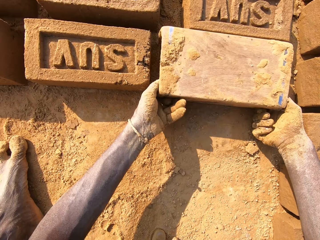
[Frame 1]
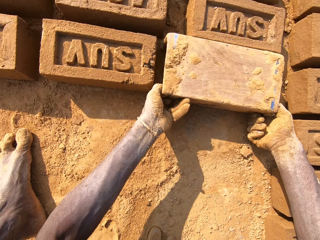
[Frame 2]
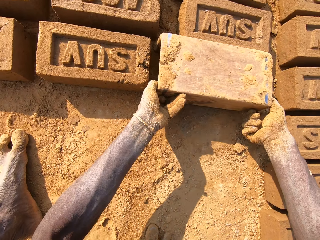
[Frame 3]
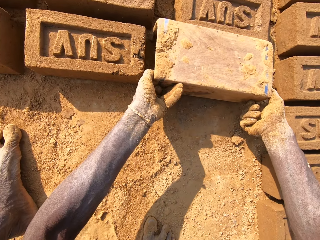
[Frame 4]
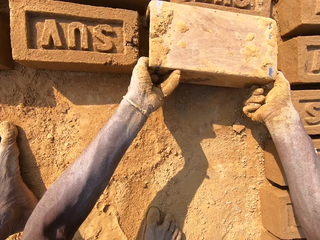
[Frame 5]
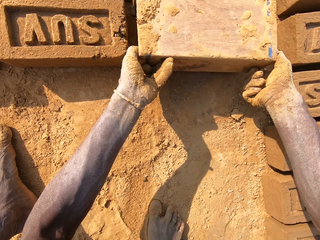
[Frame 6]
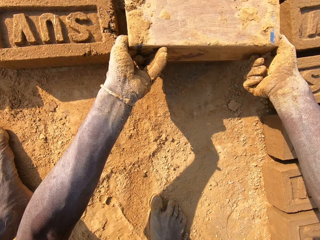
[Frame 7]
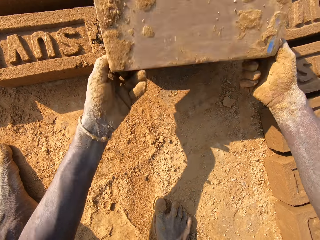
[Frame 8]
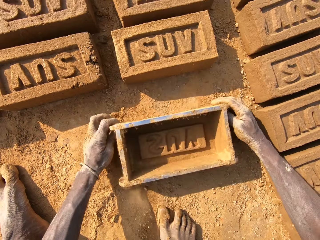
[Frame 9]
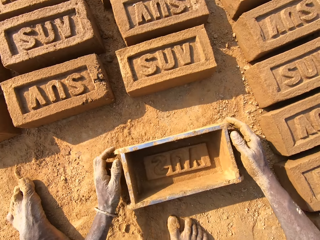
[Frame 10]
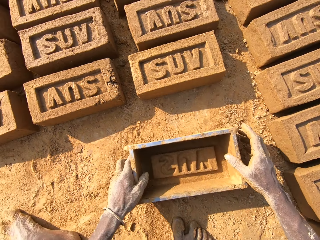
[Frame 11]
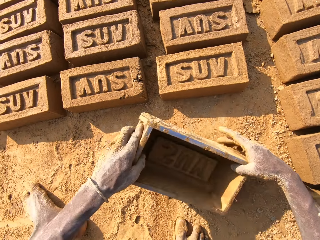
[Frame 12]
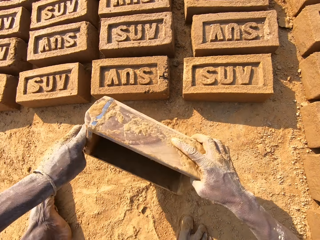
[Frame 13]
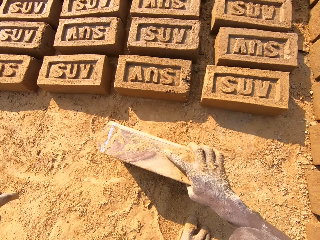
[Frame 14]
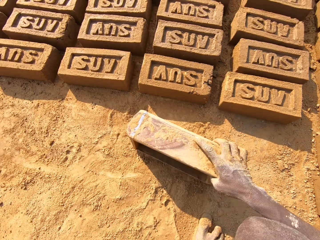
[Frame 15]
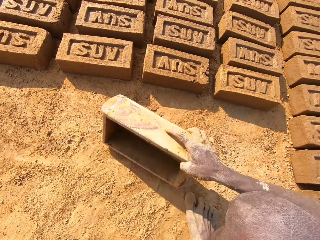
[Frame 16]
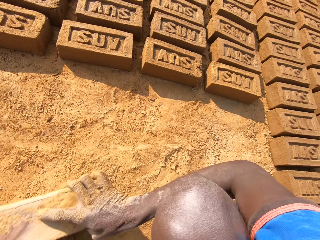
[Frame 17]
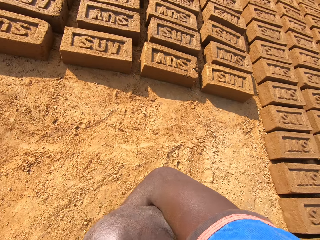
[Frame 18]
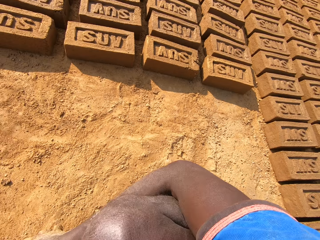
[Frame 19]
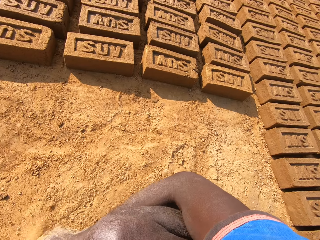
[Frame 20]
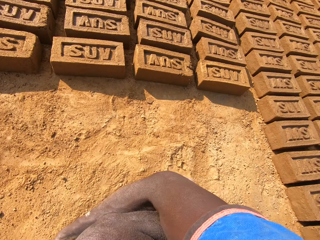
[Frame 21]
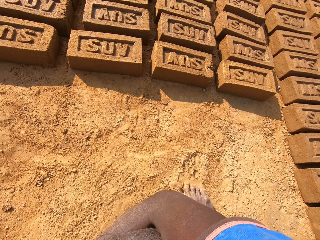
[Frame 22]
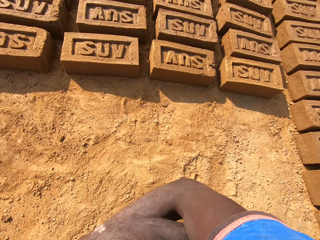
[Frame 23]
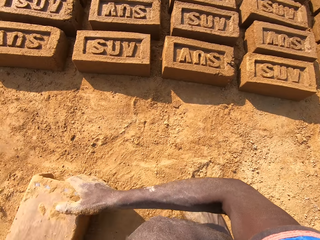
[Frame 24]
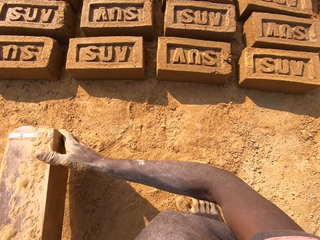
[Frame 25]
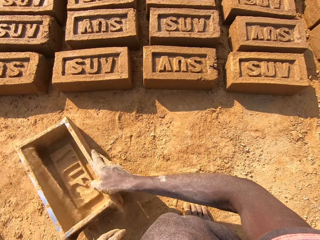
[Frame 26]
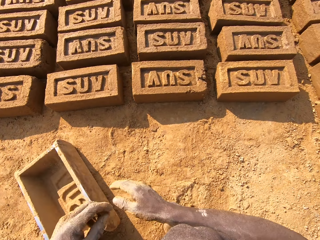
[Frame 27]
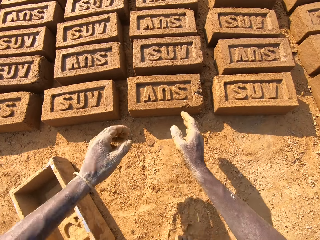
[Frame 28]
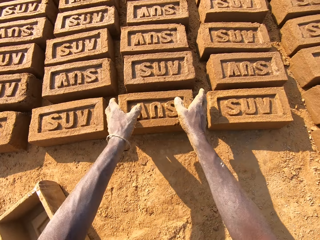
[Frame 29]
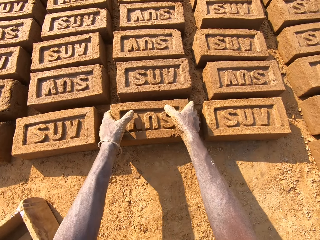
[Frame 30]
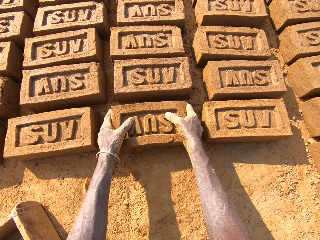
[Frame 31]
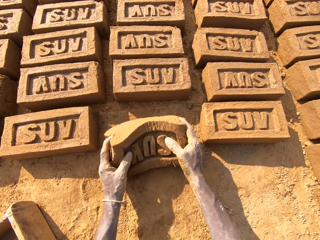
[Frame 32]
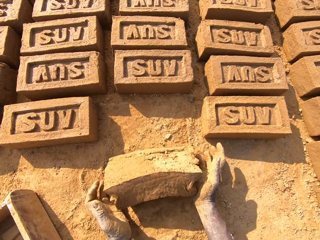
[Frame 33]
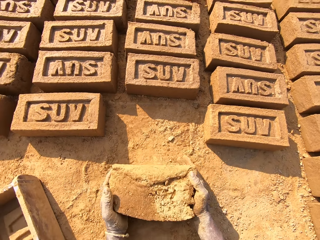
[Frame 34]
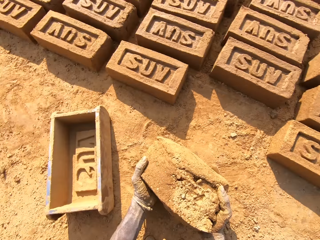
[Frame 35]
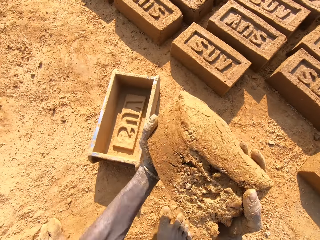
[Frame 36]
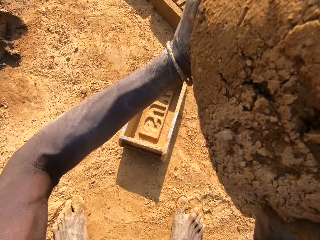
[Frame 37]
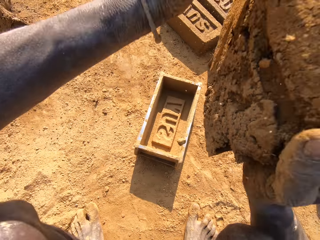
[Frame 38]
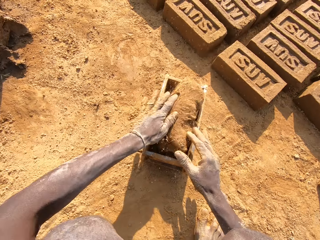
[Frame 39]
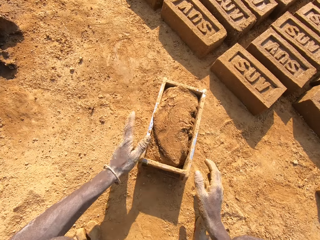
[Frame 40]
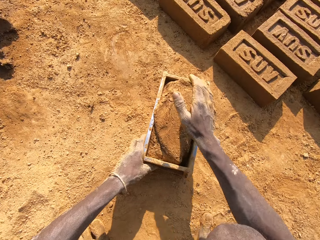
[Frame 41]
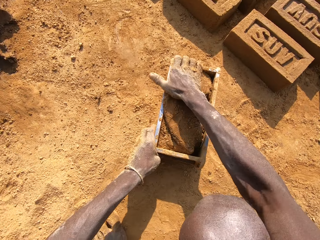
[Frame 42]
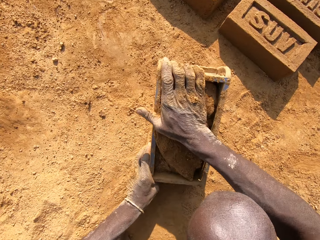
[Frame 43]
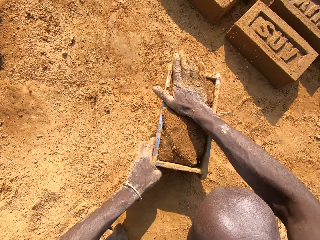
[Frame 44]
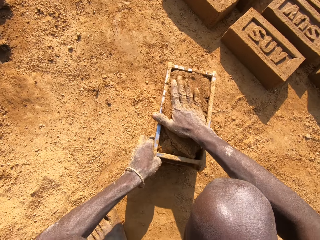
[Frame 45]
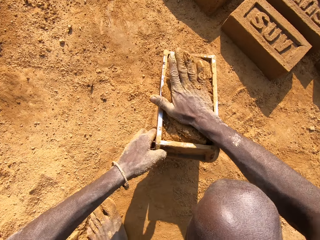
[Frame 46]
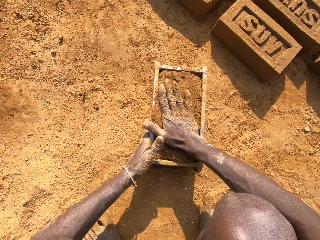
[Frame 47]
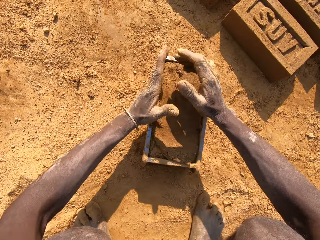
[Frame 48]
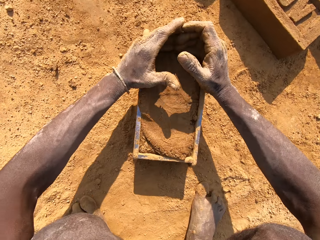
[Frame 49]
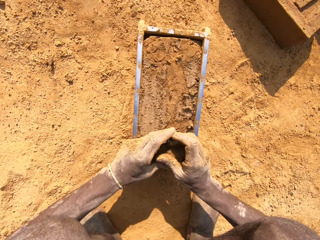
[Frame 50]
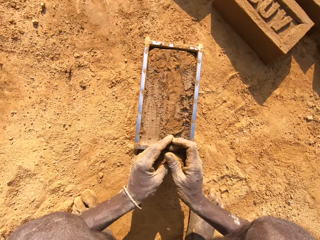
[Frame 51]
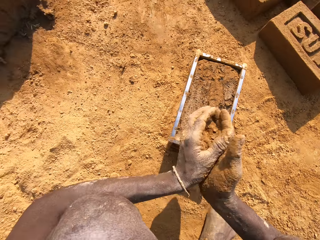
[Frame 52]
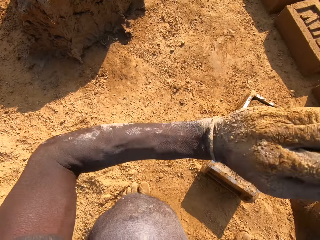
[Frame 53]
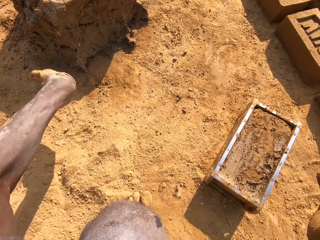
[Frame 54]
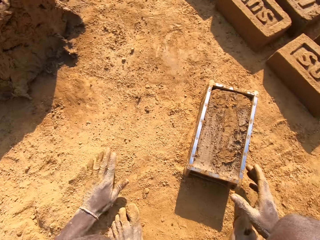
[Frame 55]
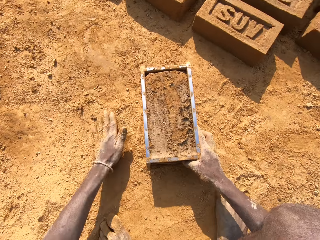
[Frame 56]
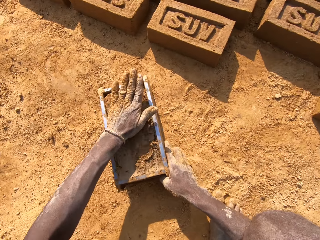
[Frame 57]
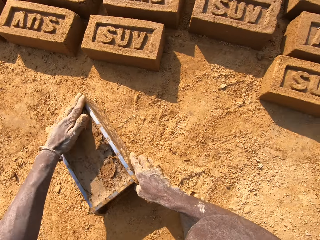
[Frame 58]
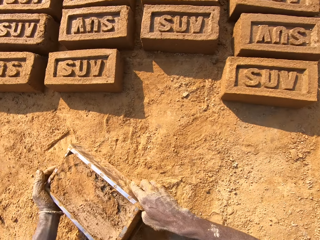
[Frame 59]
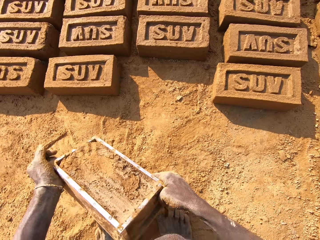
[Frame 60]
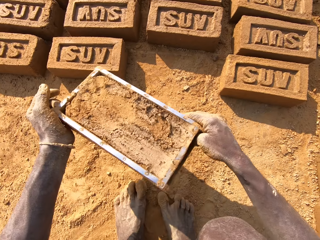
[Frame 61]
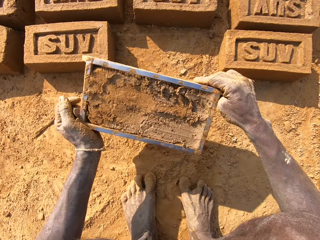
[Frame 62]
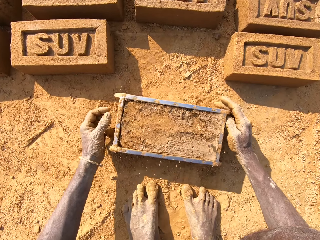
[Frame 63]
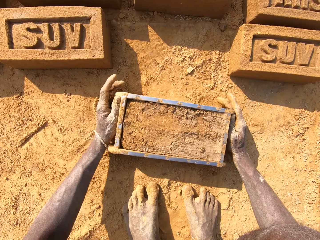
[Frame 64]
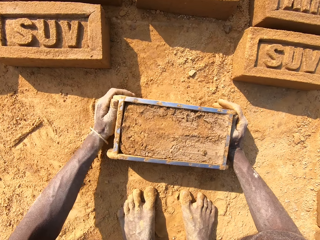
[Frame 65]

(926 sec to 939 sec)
The camera wearer puts a brick on the ground. They remove the clay from the brick box. They put the brick box on the ground. They put sand in a brick mold. They dust the brick box with soil. They pour sand on the ground. They pick the brick from the ground. They put the brick in the brick mold. They put the clay on the brick box. They cut the clay. They remove a piece of clay from the clay on the brick box. They put the clay on the heap of clay. They pick up the brick mold on the ground.

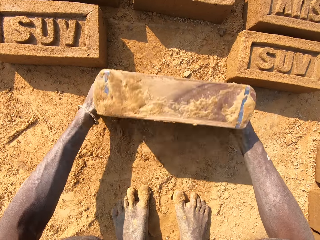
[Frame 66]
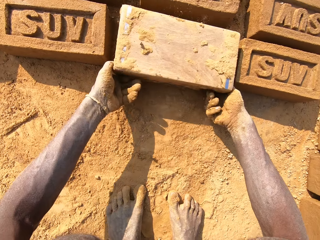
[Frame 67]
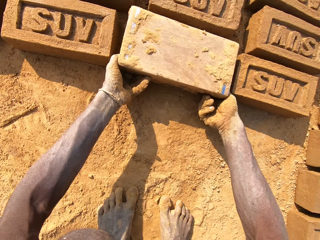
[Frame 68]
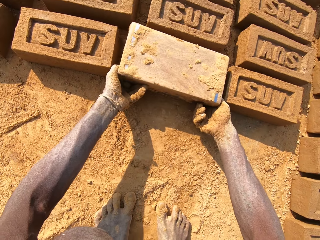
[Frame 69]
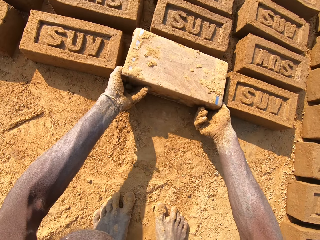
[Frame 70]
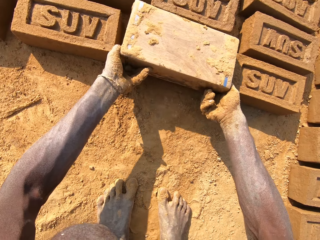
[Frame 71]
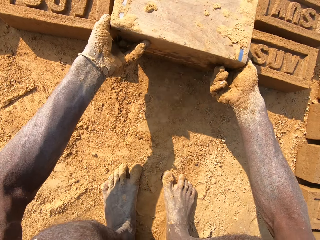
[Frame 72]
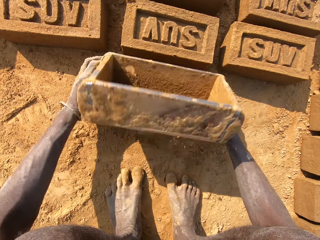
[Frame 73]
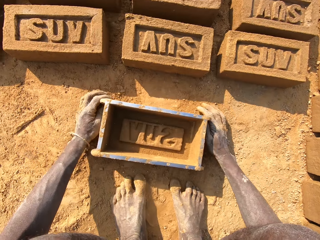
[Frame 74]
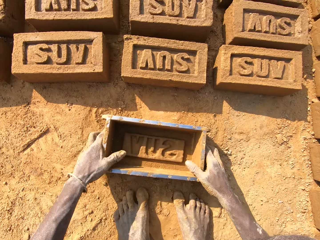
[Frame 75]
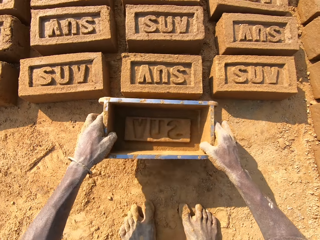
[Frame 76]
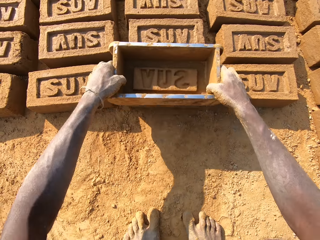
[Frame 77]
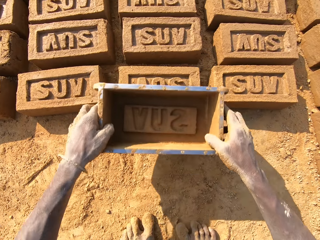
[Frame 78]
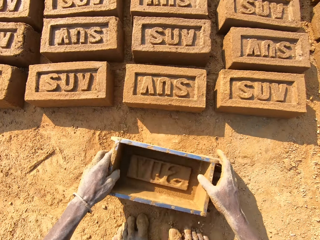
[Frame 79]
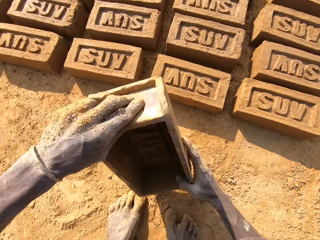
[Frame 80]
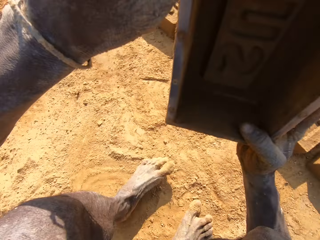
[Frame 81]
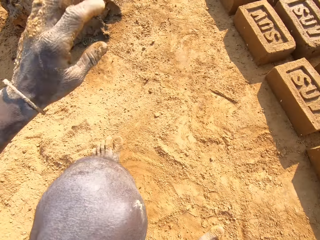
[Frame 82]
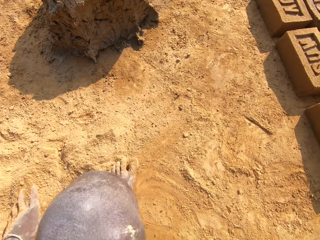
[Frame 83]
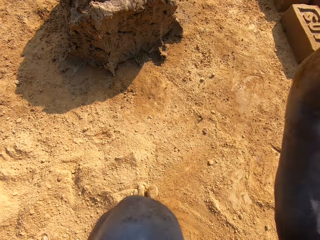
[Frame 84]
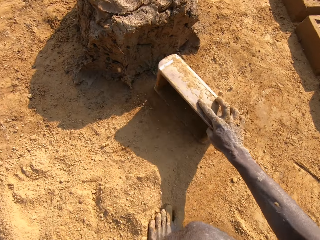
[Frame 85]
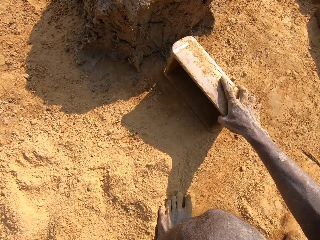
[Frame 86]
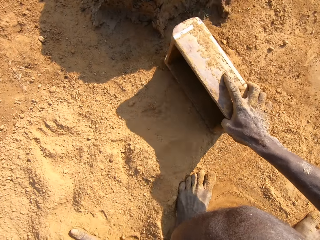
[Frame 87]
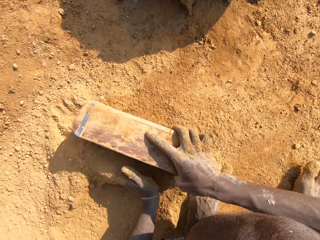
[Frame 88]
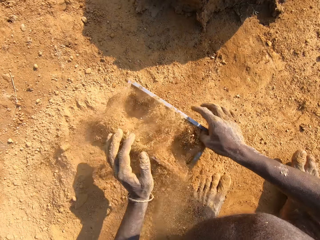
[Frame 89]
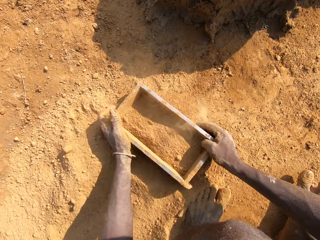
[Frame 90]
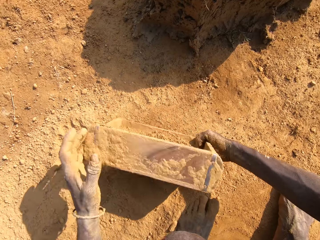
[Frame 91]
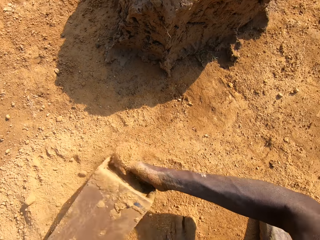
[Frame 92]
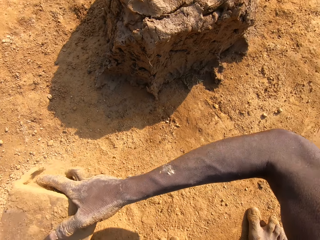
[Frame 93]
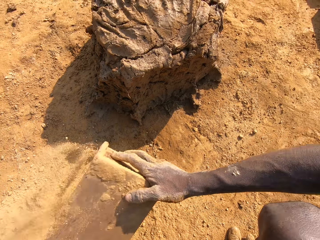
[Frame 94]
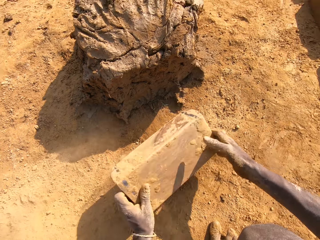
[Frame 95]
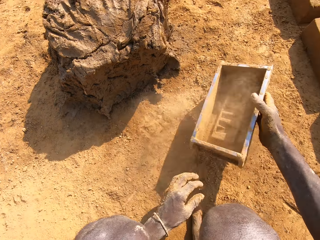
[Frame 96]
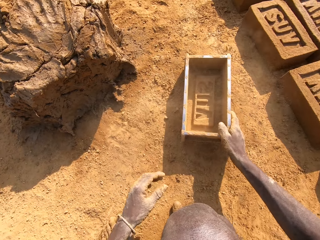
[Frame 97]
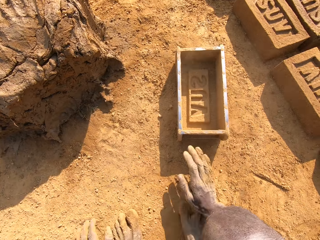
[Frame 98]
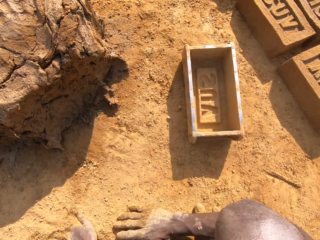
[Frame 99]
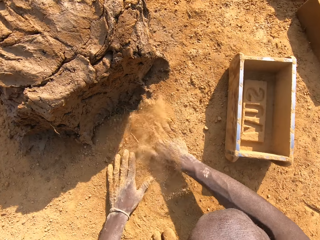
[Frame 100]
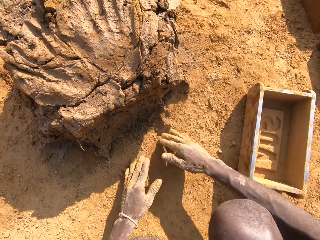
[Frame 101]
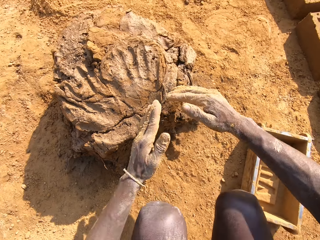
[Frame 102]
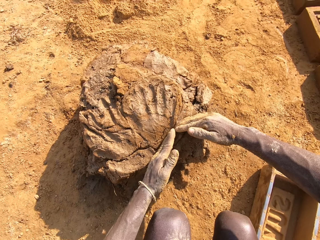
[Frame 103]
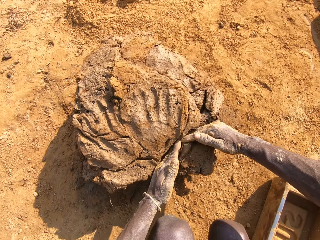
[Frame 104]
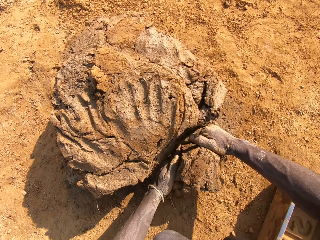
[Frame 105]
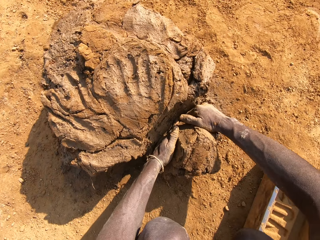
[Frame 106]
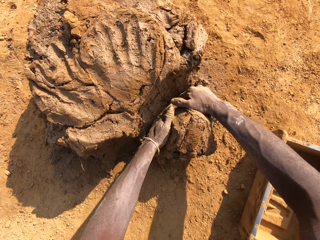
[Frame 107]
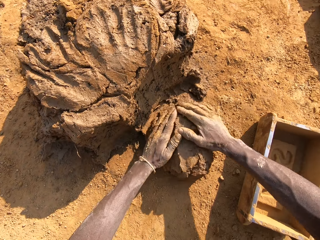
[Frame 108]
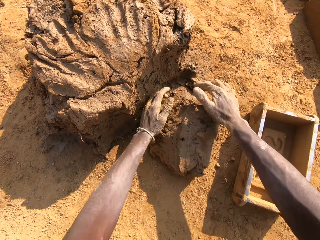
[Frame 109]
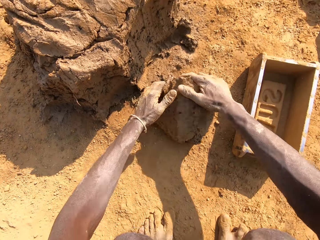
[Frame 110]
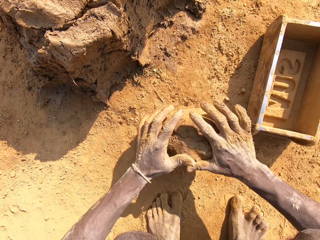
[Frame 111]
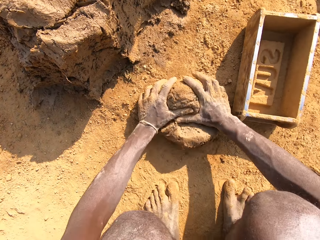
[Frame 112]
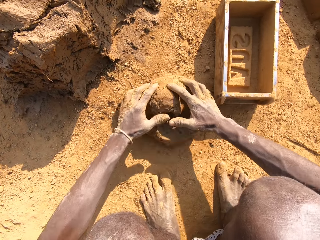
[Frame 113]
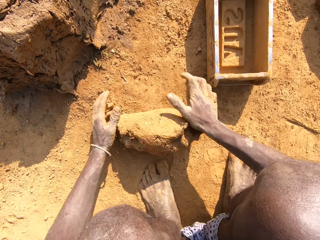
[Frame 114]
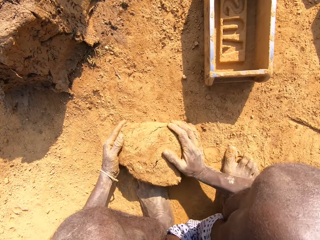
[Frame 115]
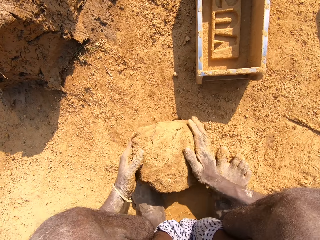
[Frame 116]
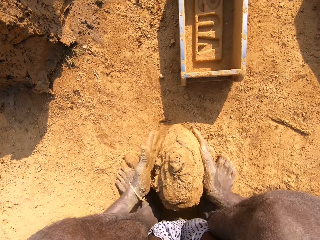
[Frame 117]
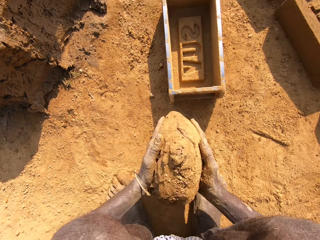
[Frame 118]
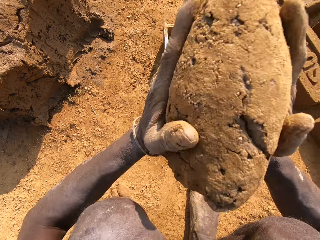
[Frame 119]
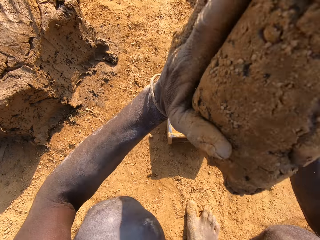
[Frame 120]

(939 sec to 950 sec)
The camera wearer puts a brick on the ground. They remove the clay from the brick box. They put the brick box on the ground. They hit a brick mold on the ground. They dust the brick box with soil. They put sand in the brick mold. They pour the sand on the ground. They put the brick box on the ground. They wipe hands on the ground. They cut a piece of clay from the clay on the ground. They roll the clay on the ground. They mold the clay on the ground.
